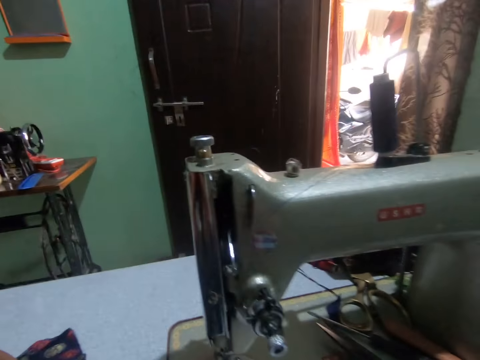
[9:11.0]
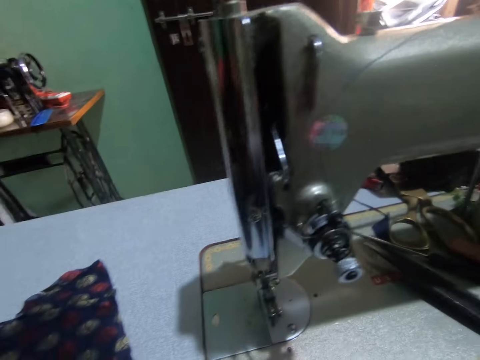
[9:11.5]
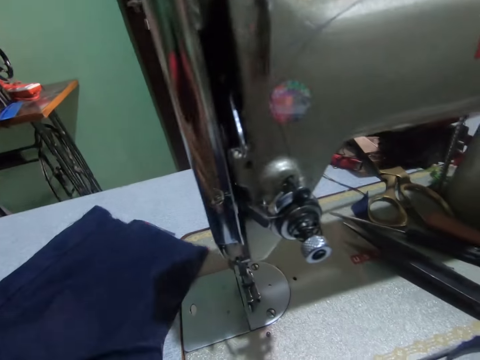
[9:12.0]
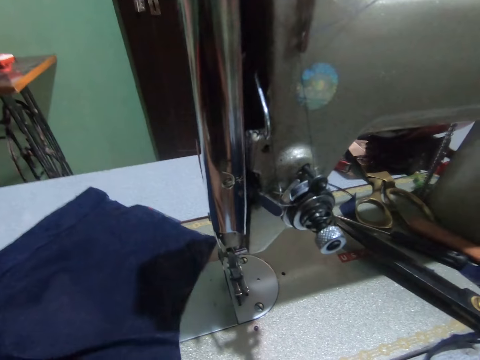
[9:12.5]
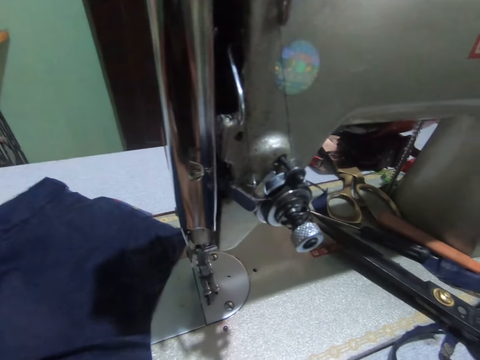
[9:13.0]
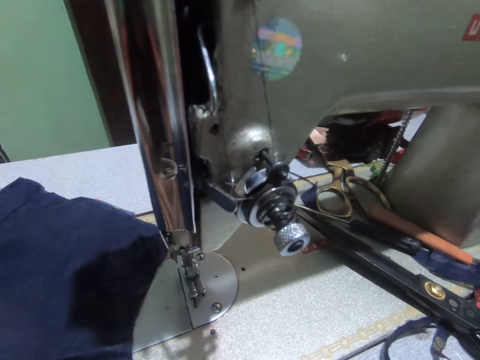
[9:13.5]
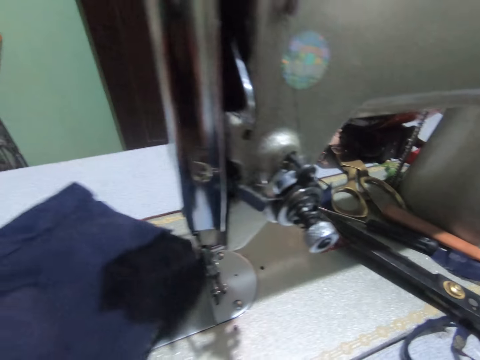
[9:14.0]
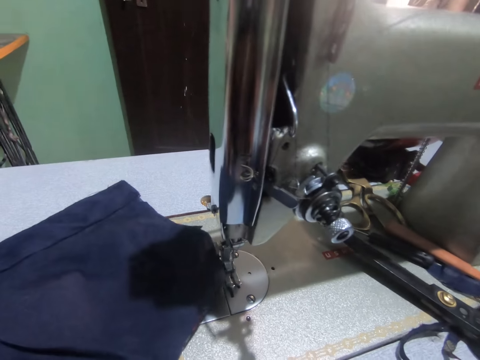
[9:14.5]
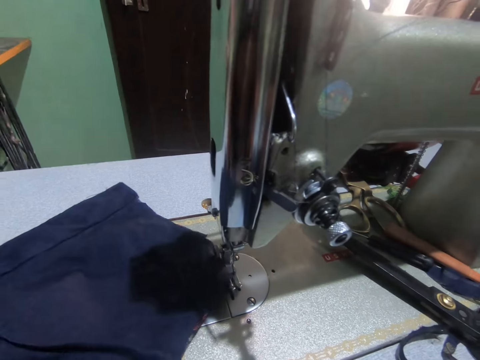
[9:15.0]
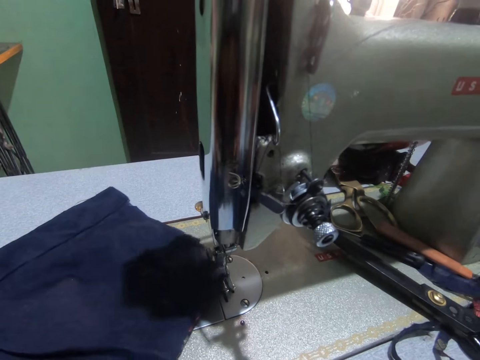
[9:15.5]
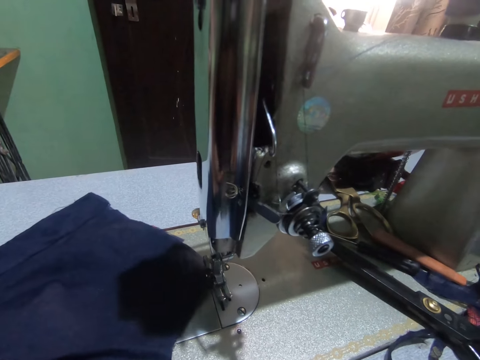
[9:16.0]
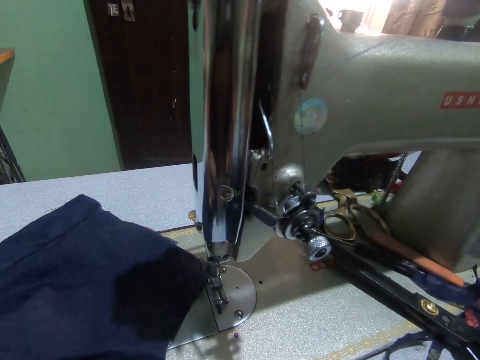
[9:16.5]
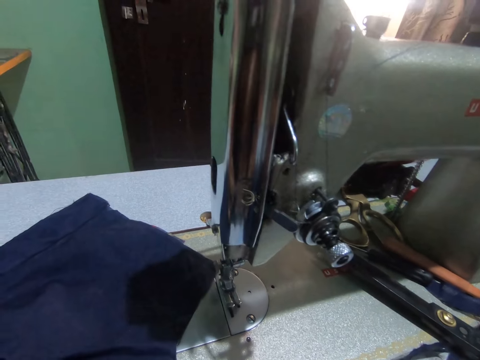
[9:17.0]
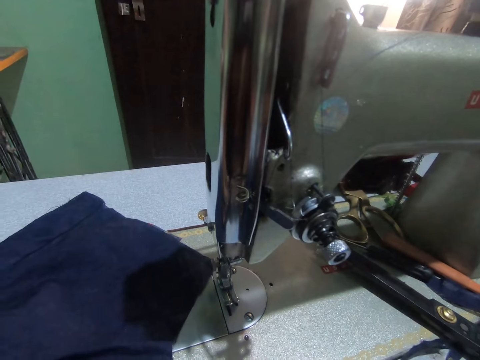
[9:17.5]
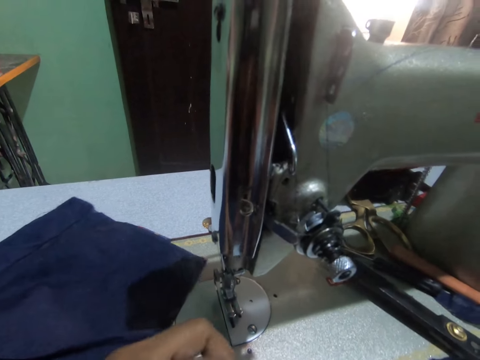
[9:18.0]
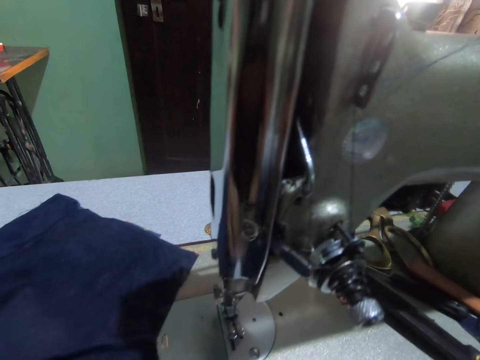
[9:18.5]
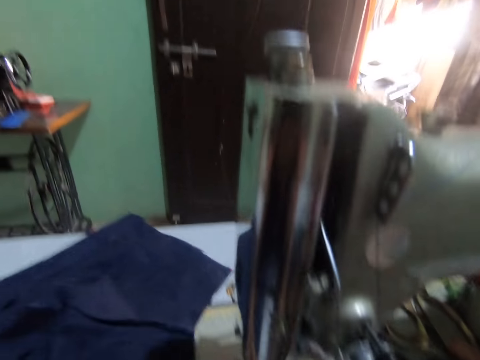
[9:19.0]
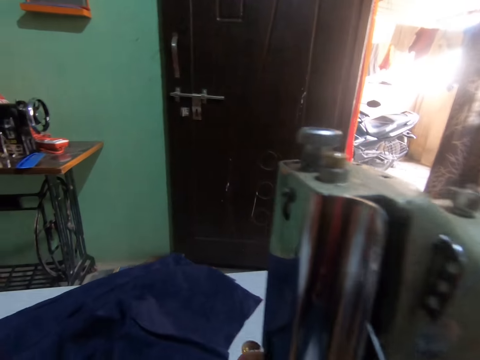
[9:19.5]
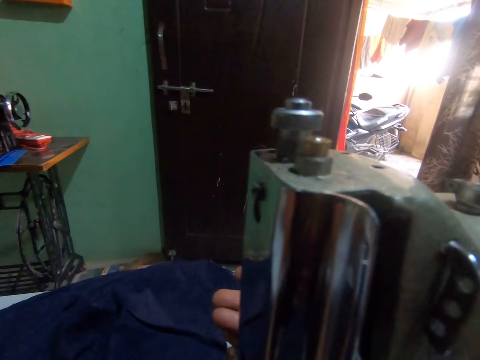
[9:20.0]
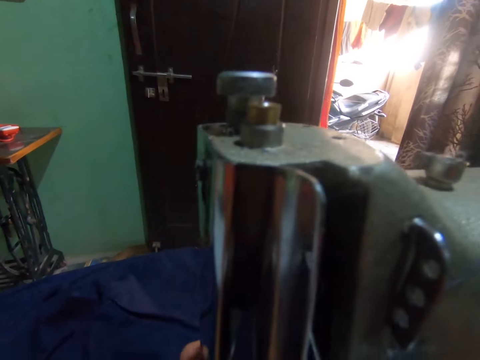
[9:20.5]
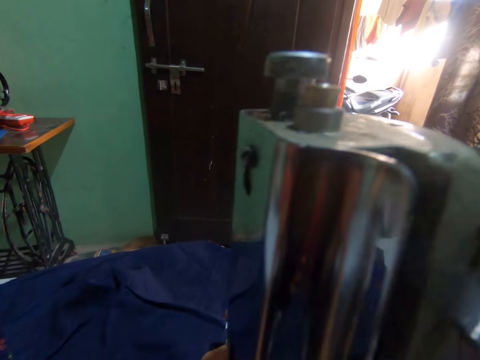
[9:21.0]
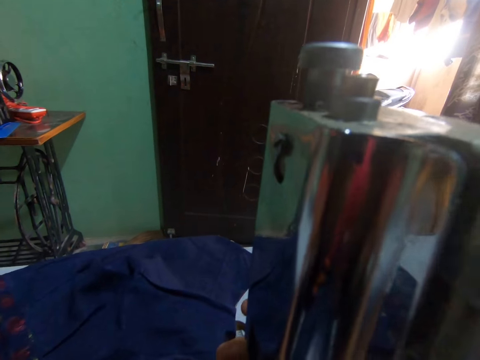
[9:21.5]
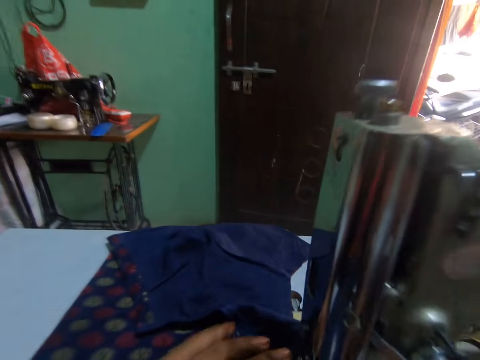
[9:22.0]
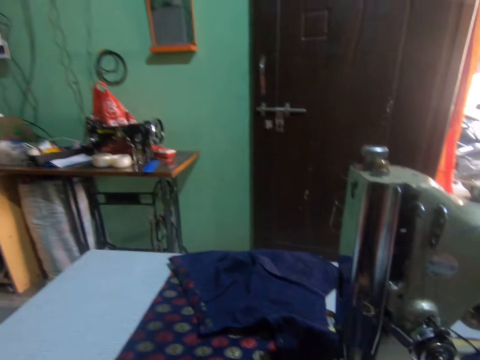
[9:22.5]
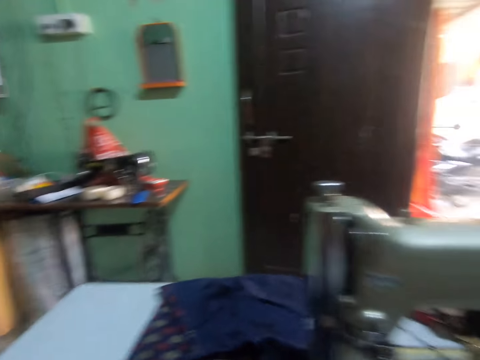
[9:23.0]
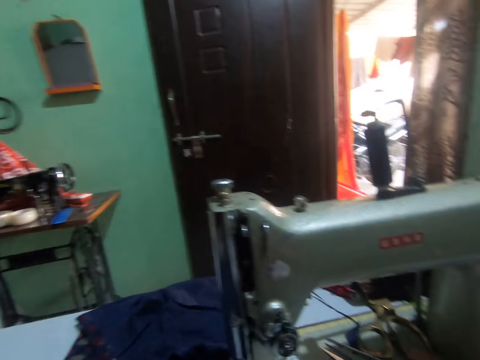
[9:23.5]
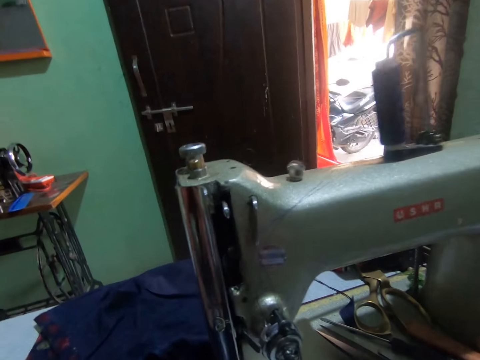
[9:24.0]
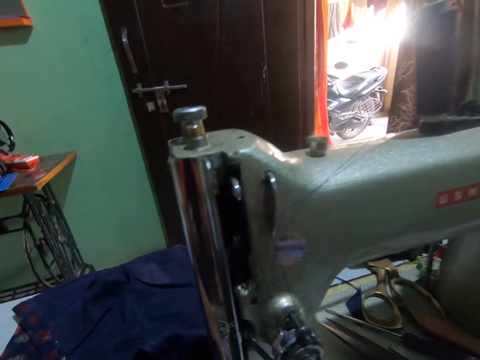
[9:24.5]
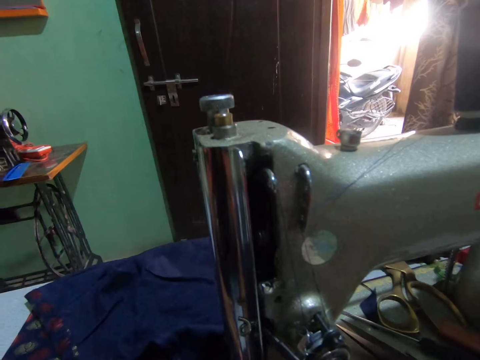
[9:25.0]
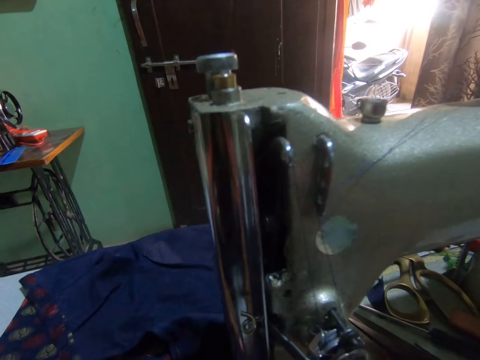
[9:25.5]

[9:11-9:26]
The camera wearer puts fabric on the sewing machine. She pushes the fabric on the sewing machine. She adjusts the dress on the sewing machine with her left hand. She turns the presser bar lifter. She sews the dress with the sewing machine.

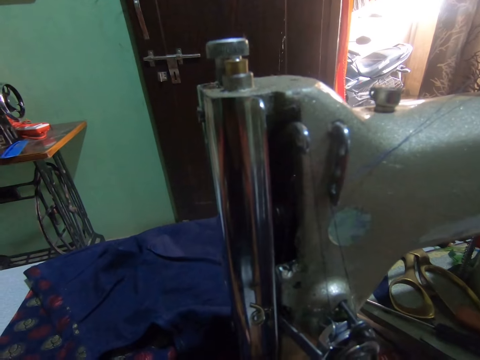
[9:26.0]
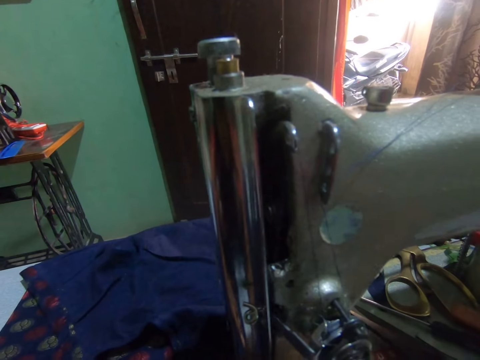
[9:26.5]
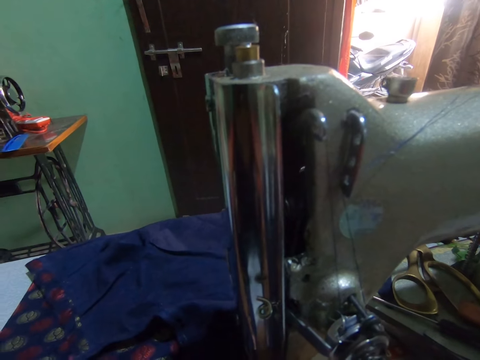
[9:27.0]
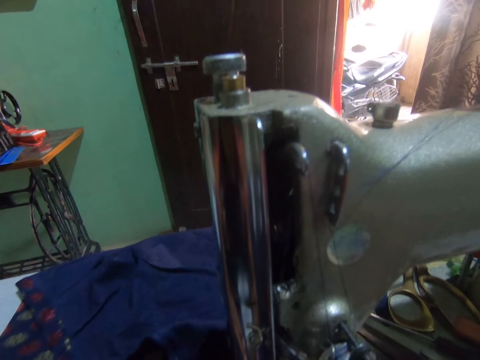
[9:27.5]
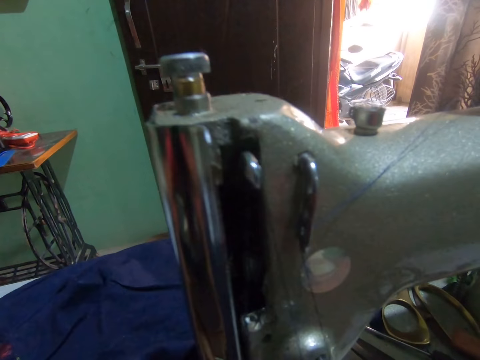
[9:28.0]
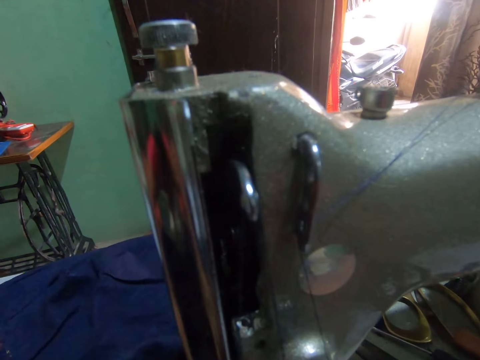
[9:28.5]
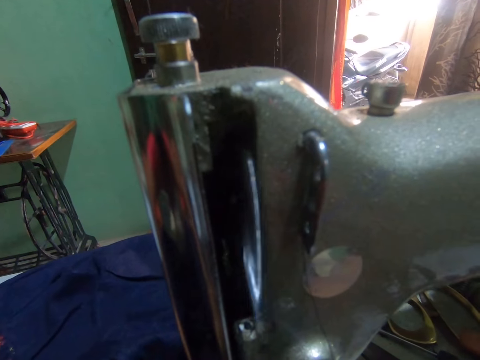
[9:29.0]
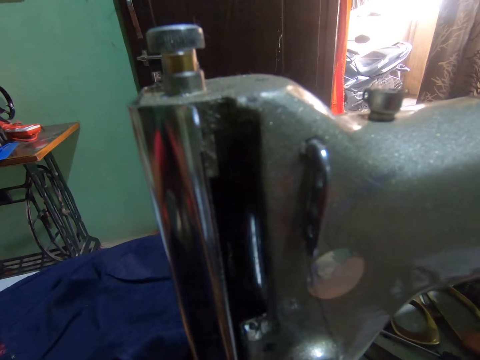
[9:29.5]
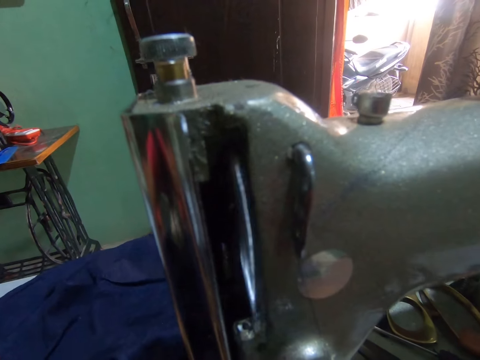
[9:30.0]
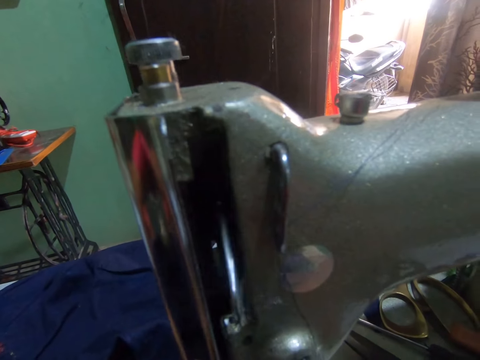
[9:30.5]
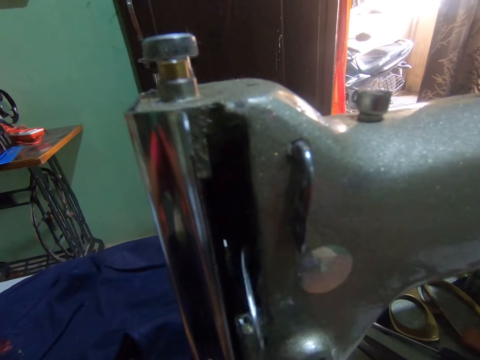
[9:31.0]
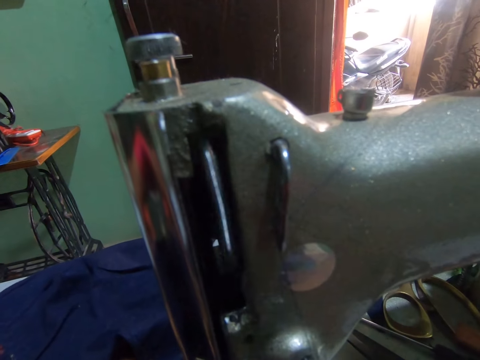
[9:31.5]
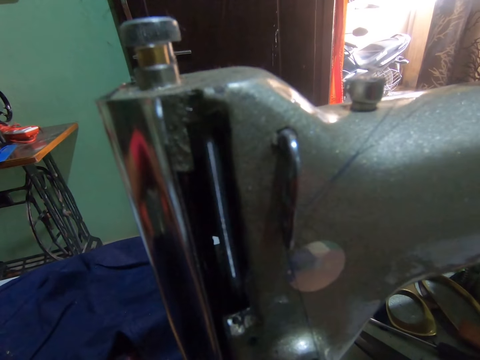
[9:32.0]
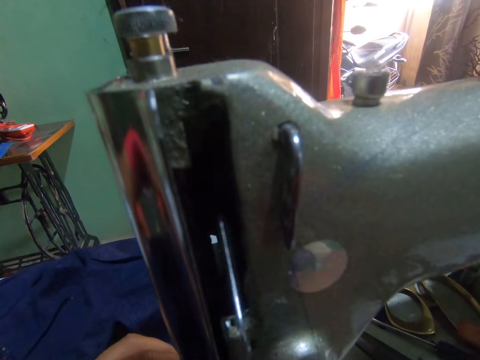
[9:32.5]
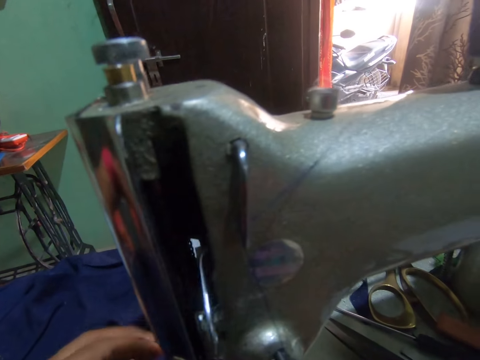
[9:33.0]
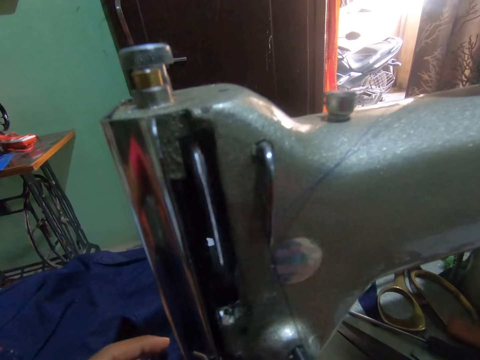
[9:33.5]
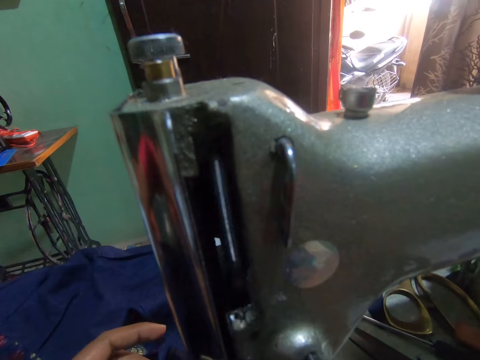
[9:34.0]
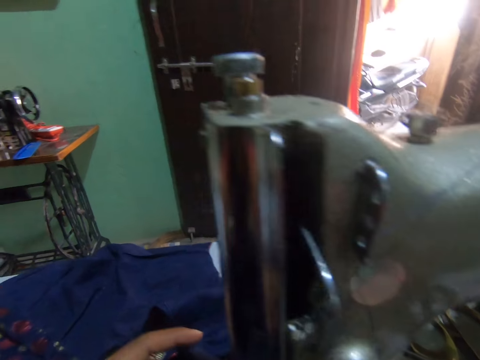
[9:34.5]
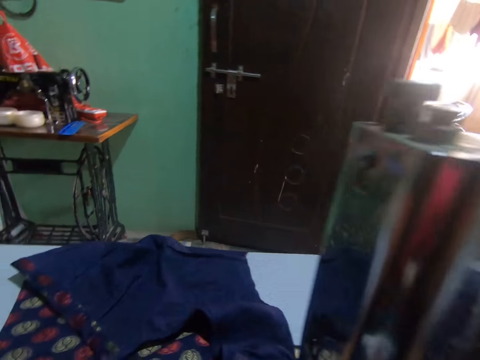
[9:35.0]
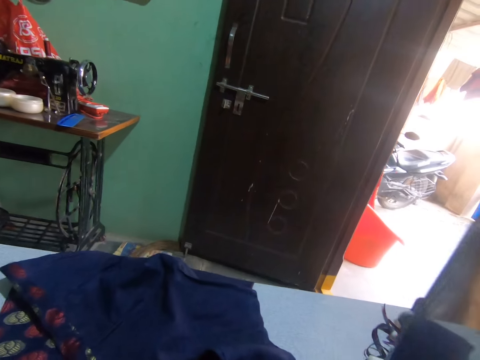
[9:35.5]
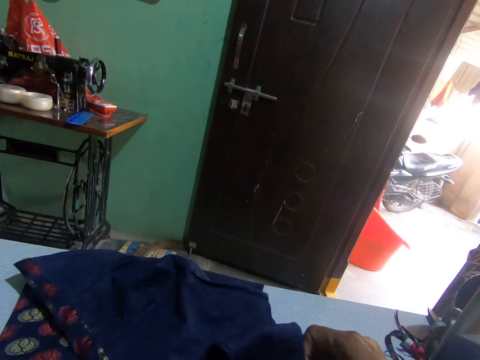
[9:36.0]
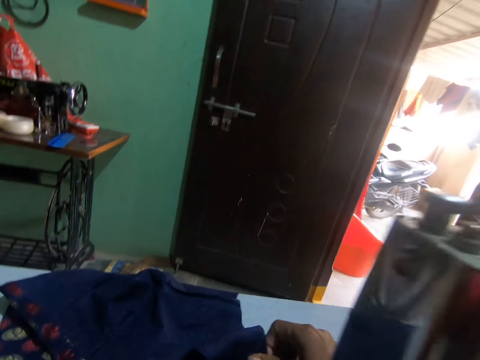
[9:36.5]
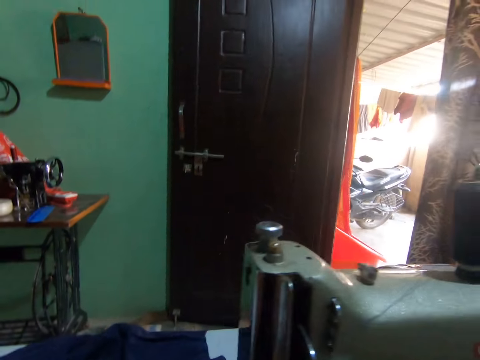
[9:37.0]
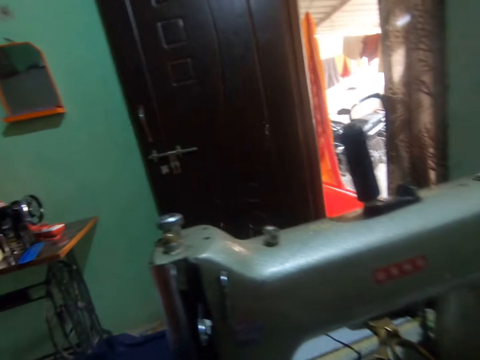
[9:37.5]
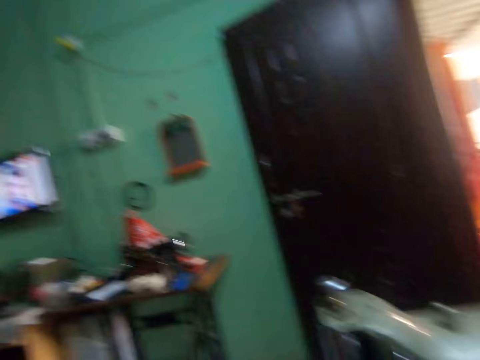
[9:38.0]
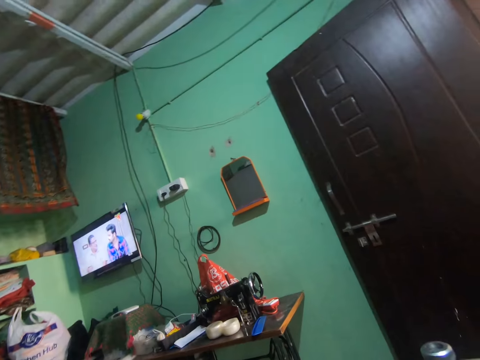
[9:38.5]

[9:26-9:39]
The camera wearer sews fabric.
